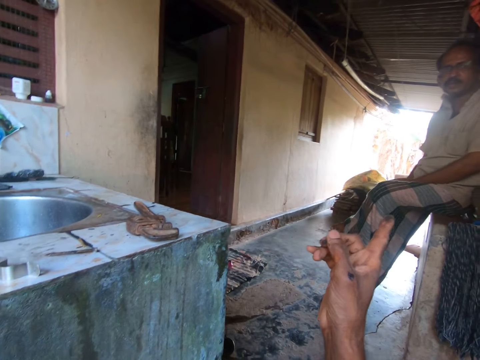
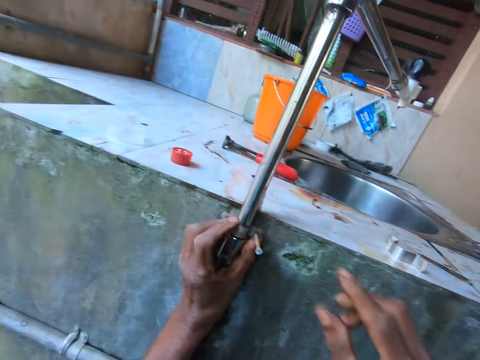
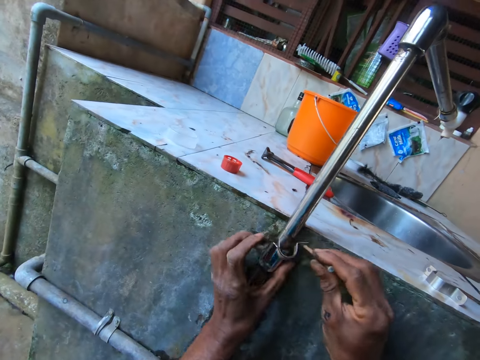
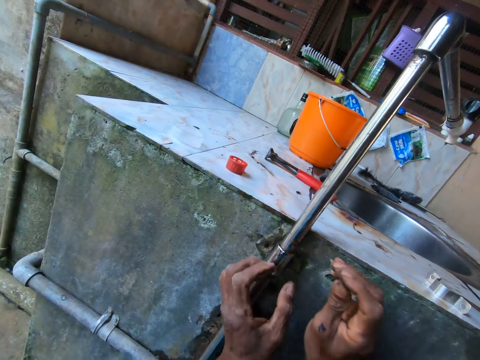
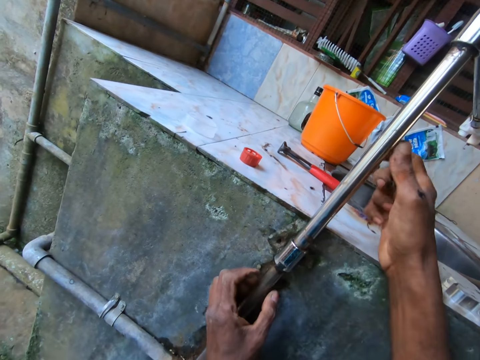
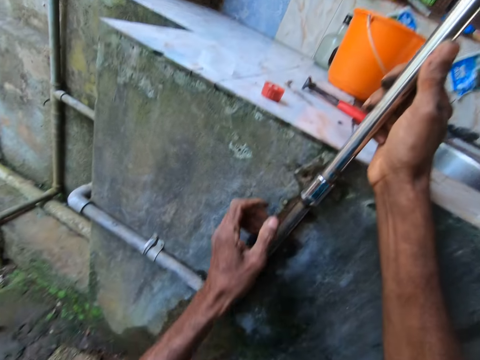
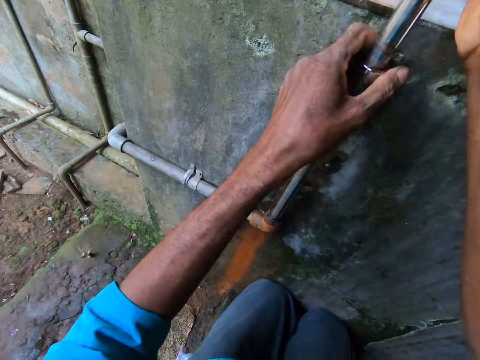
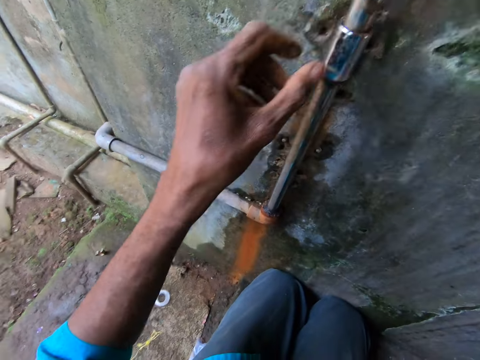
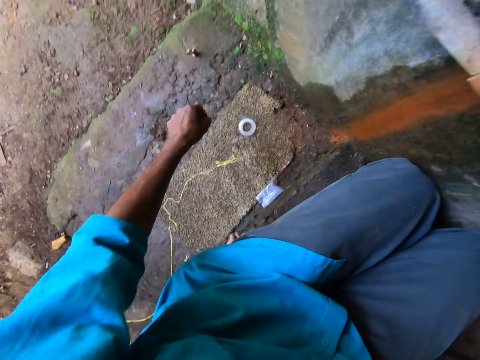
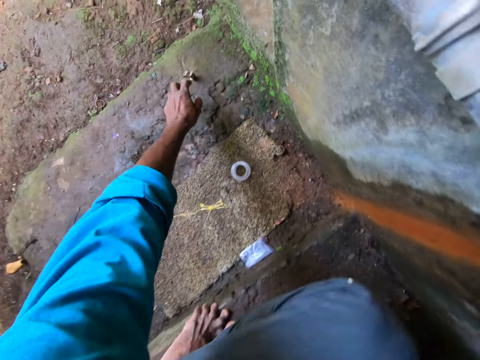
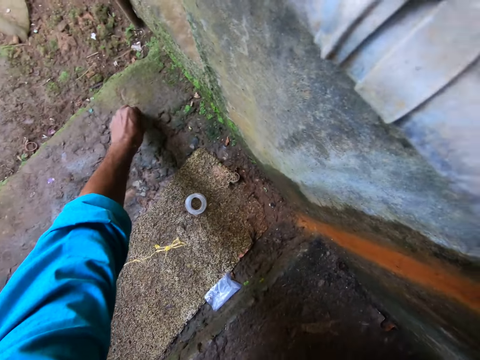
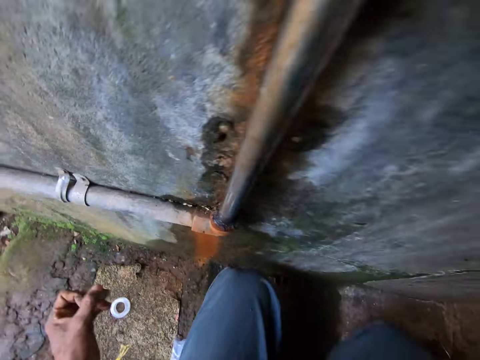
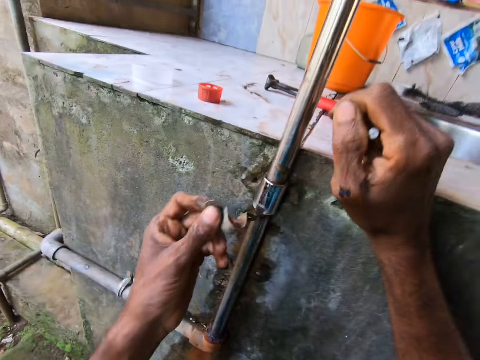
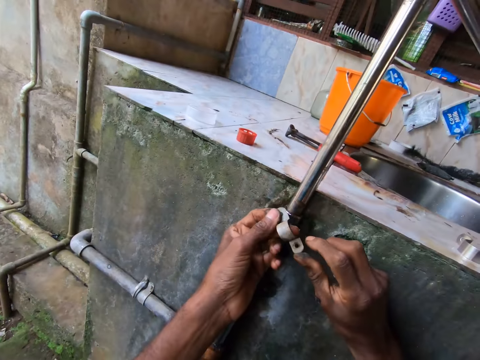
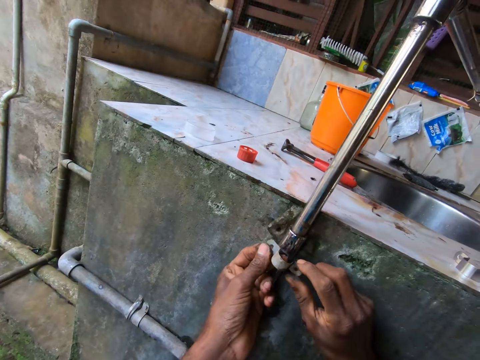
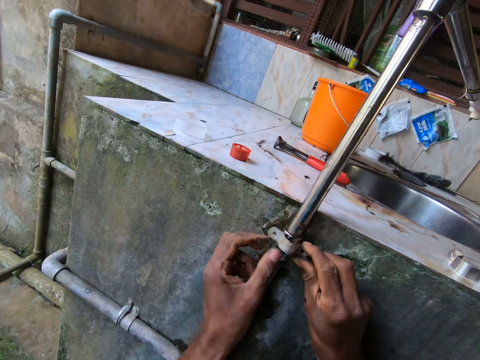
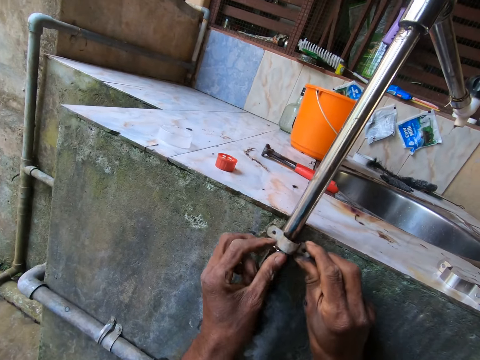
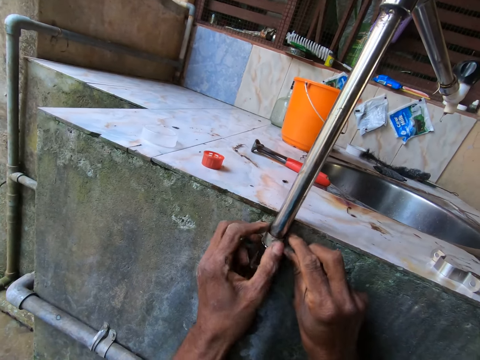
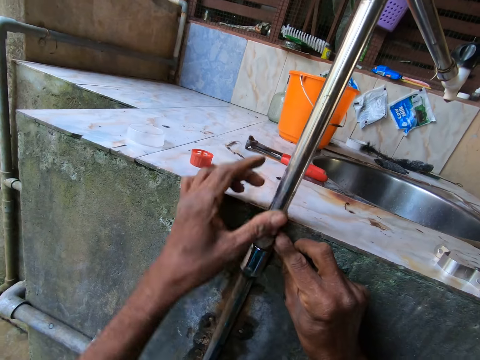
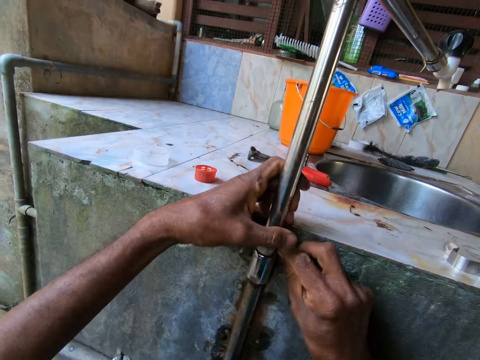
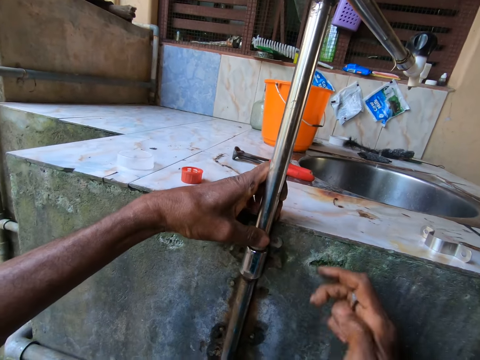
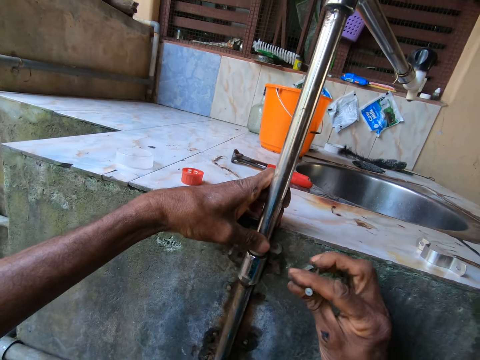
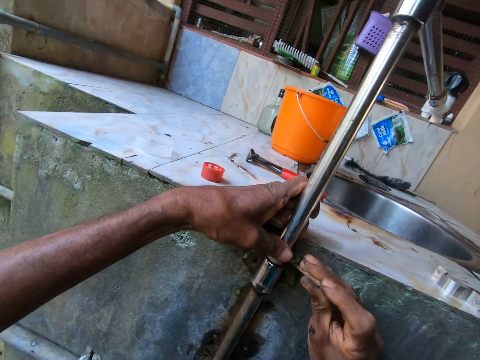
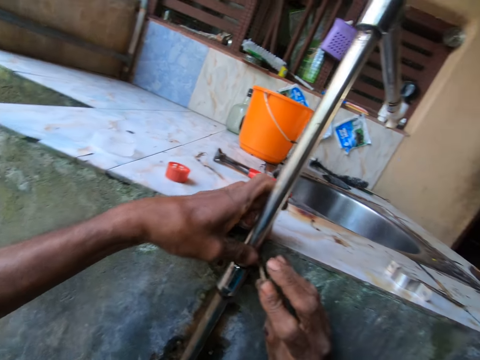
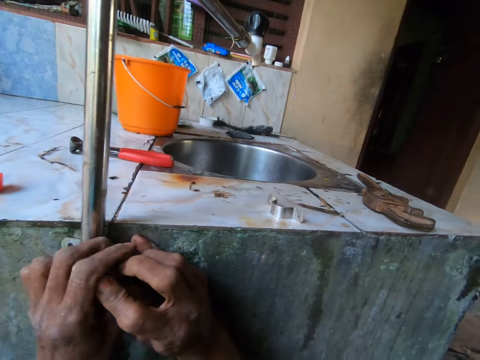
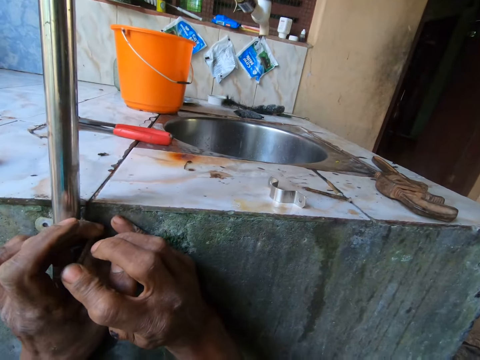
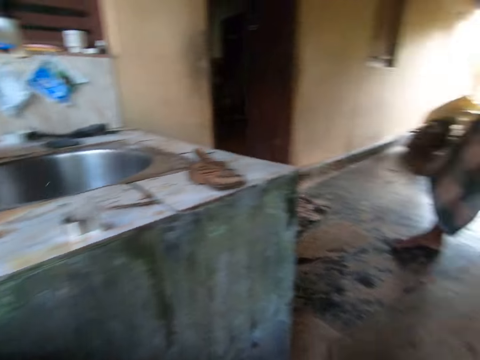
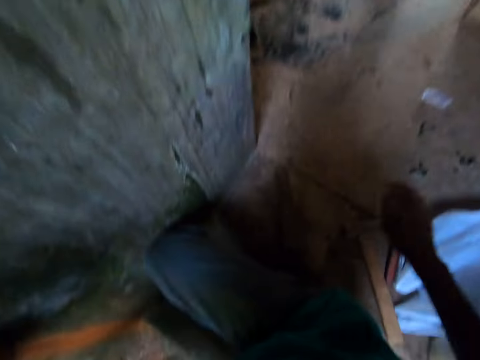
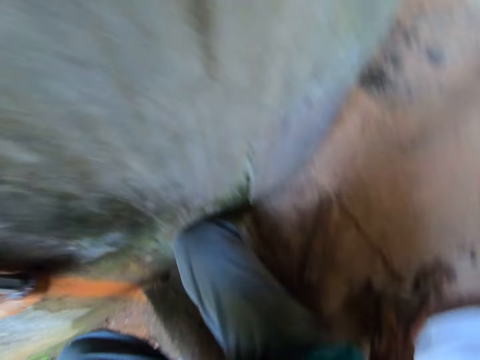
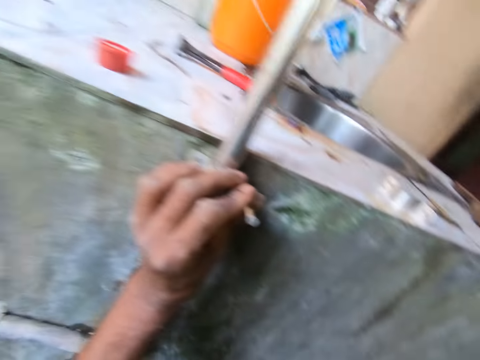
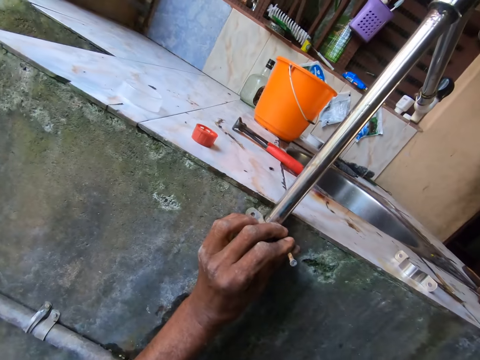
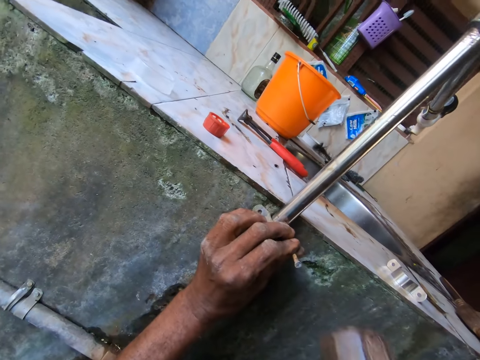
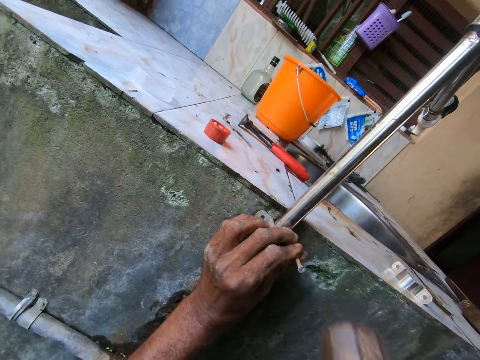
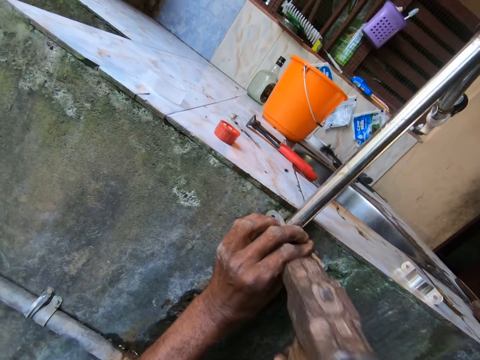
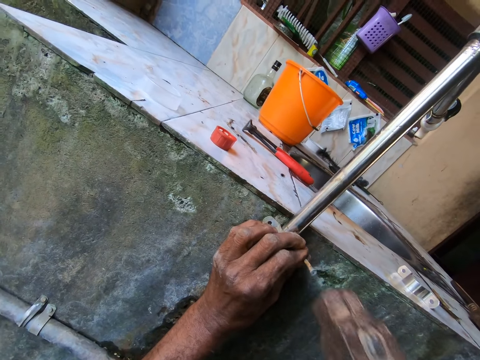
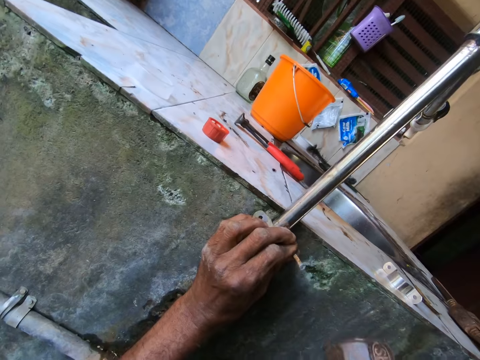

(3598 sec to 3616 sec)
The camera wearer removes the nail with the pipe-clip from the pipe with his right hand. He fixes the pipe using his hands. He picks up the pipe-clip from the floor with his left hand. He places the pipe-clip on the pipe with both hands. He puts the screw into the pipe-clip with his right hand. He picks up the hammer from the floor with his right hand. He drives in the screw in the pipe-clip with the hammer in his right hand.

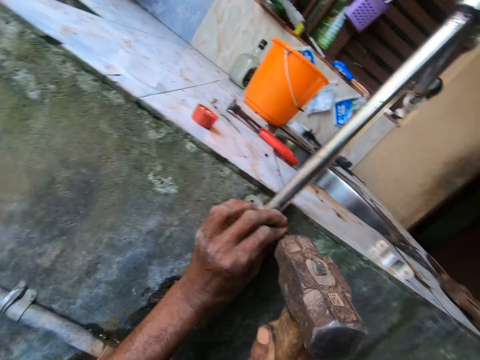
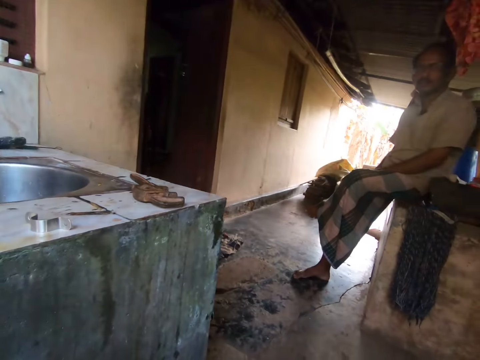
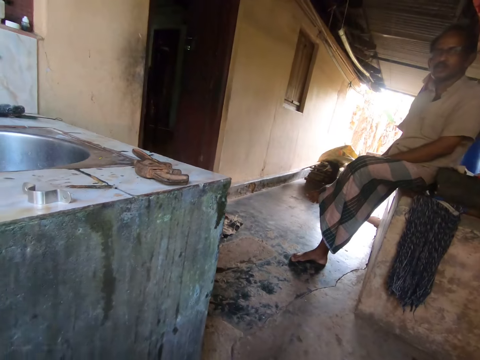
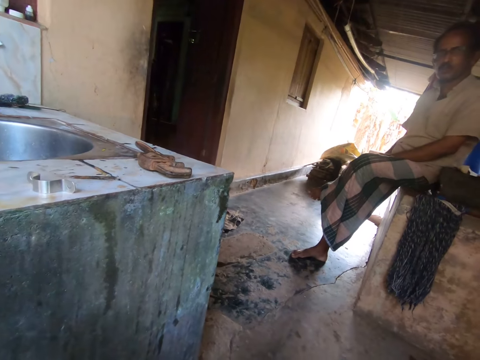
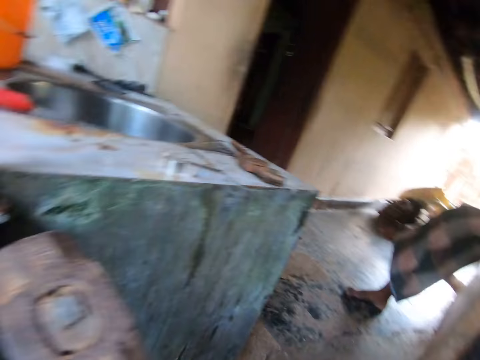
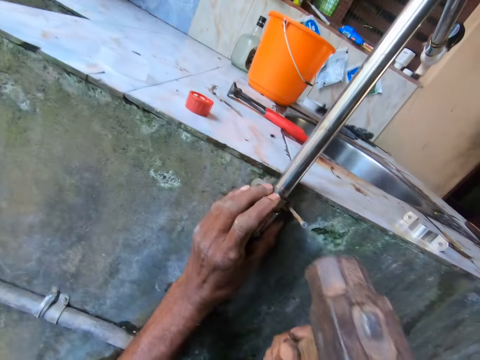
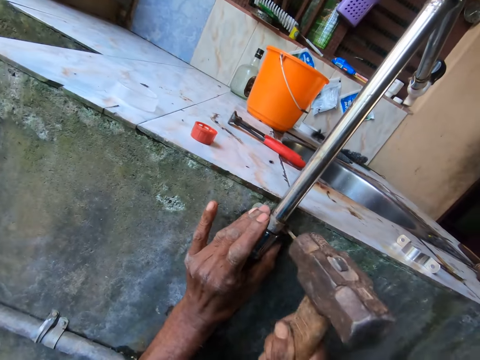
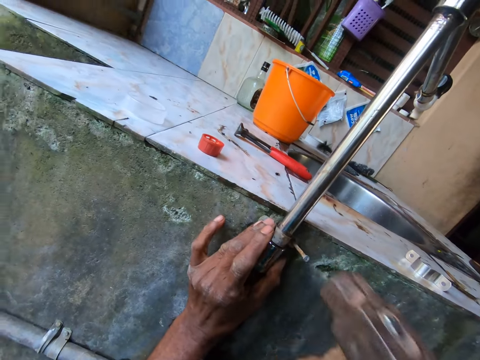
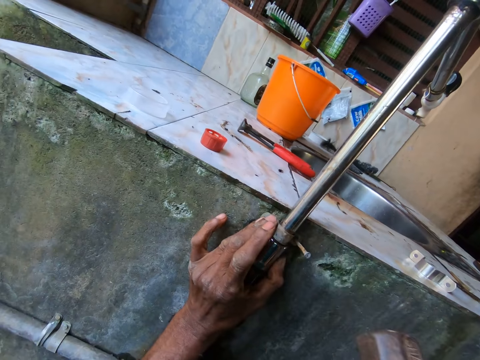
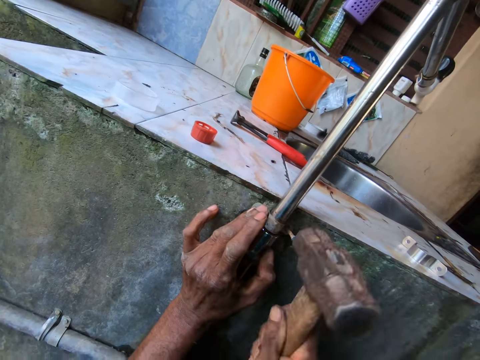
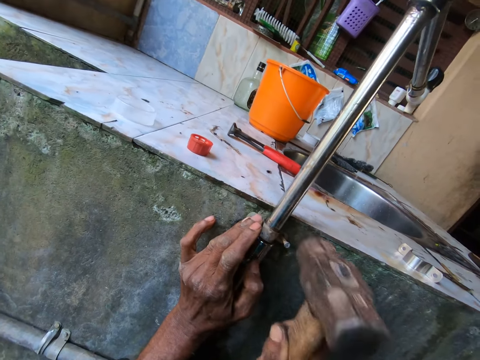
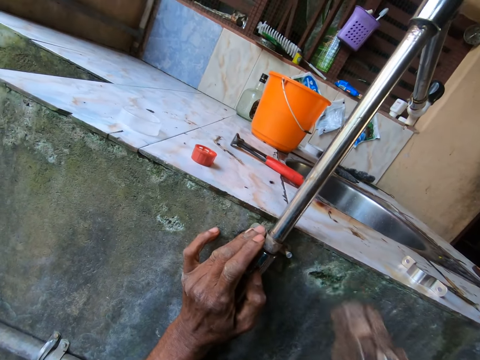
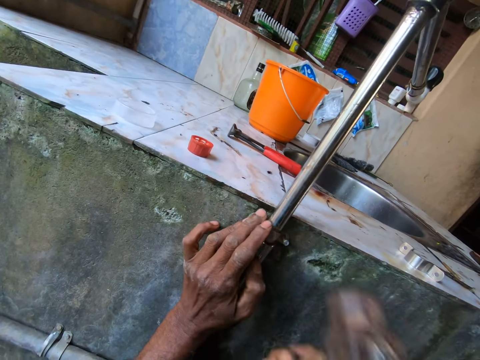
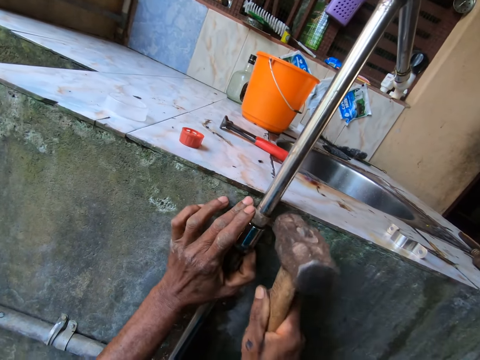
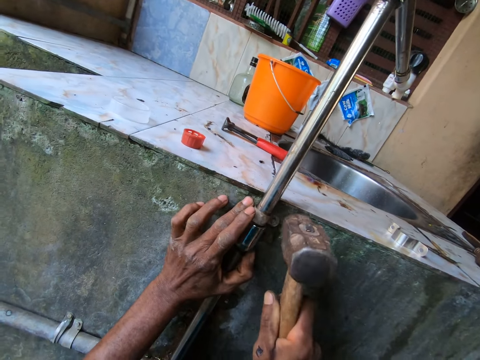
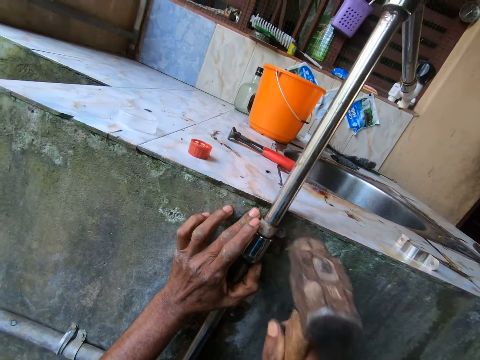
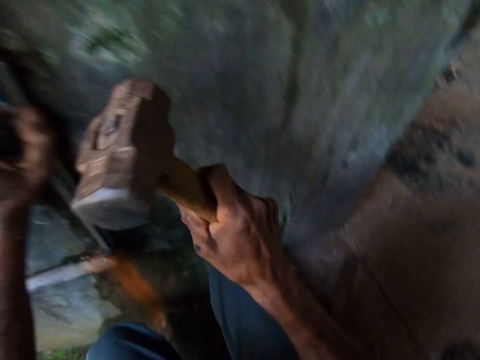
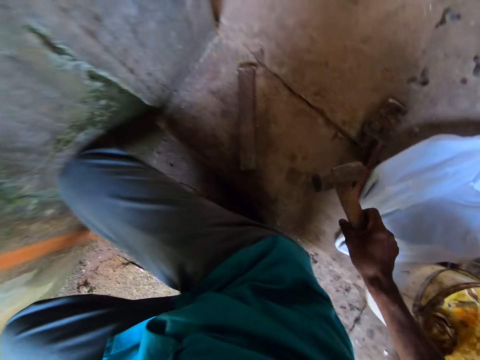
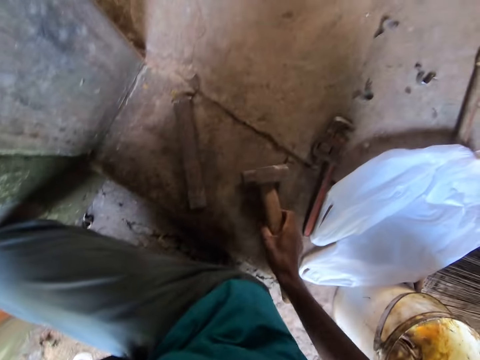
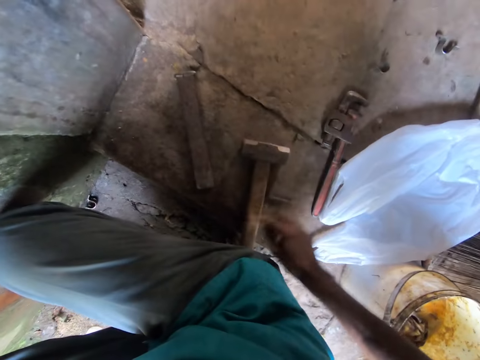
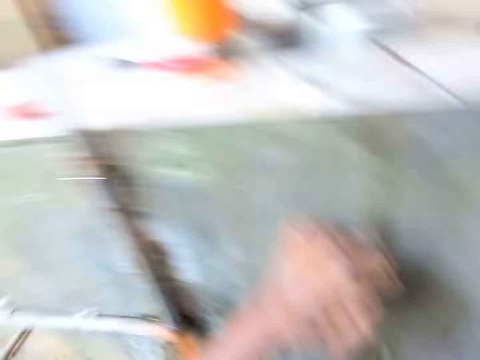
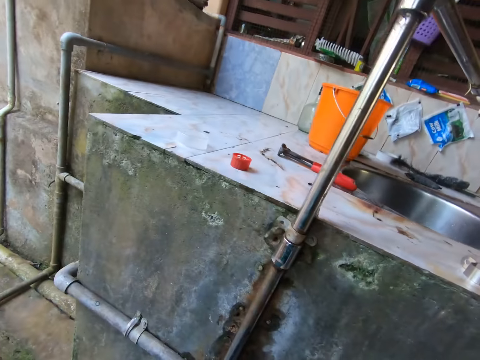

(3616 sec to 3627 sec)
The camera wearer converses with a man. He knocks the nail on the pipe. He drops the hammer on the floor with his right hand.
